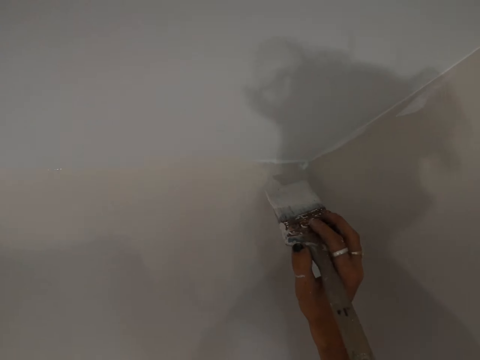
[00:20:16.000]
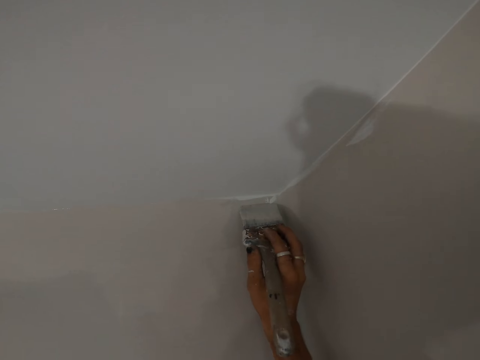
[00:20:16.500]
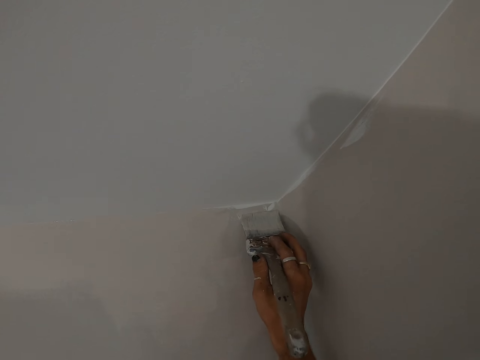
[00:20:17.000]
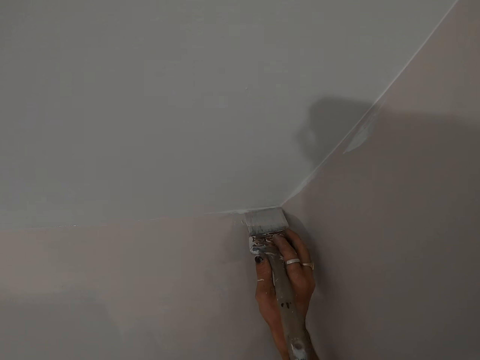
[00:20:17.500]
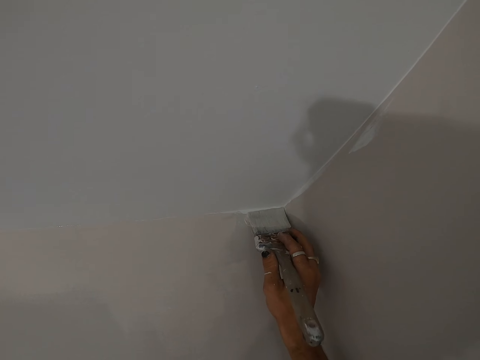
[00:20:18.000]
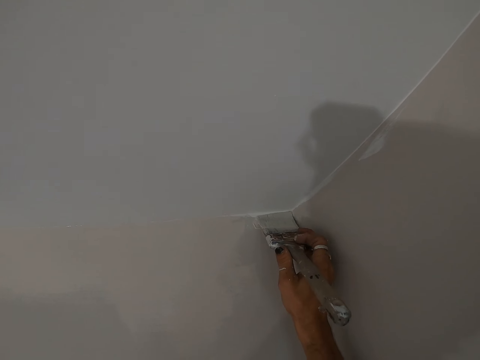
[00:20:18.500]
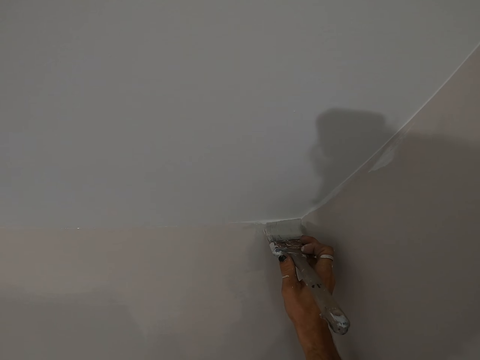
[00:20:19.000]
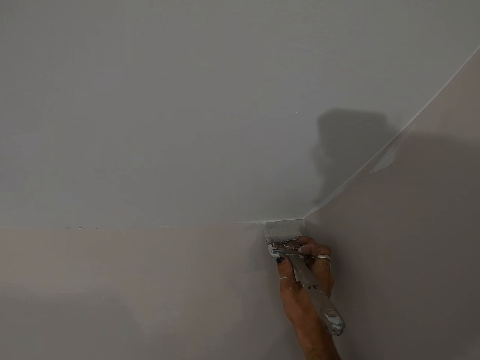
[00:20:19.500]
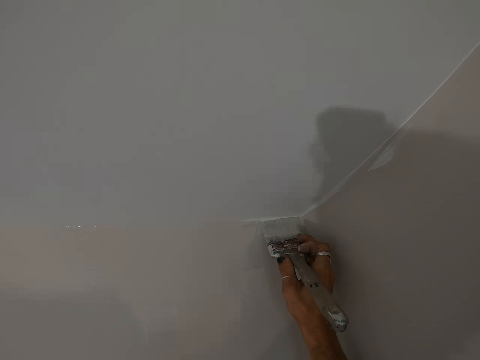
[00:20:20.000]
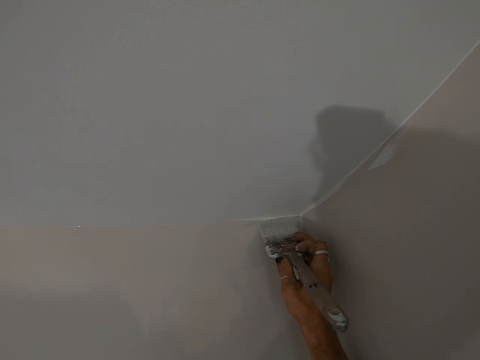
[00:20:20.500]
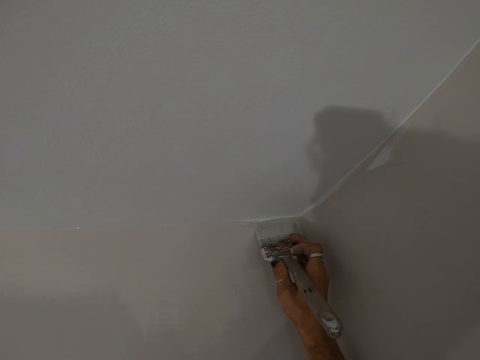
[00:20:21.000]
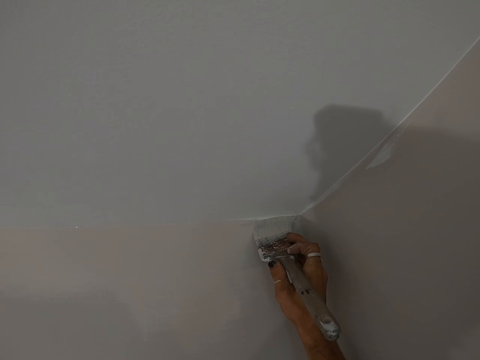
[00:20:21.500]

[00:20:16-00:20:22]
The camera wearer paints the wall with the paint brush.

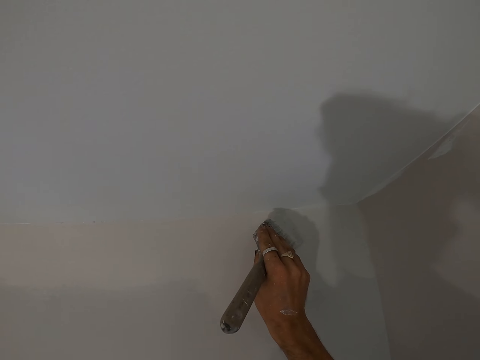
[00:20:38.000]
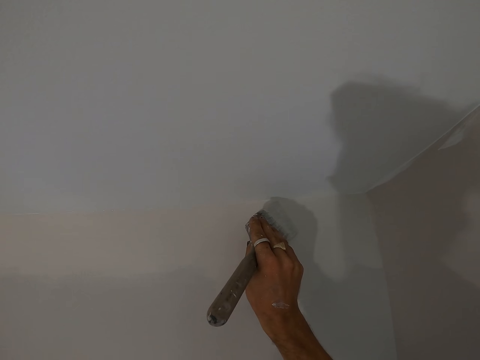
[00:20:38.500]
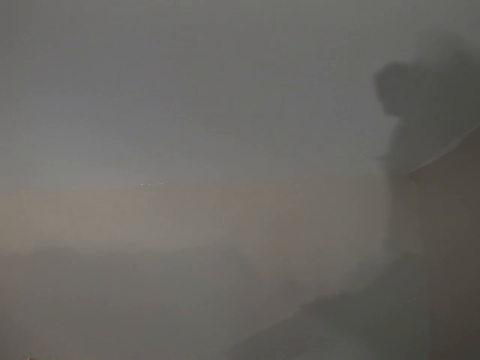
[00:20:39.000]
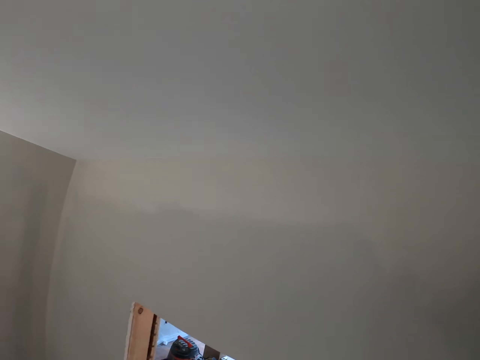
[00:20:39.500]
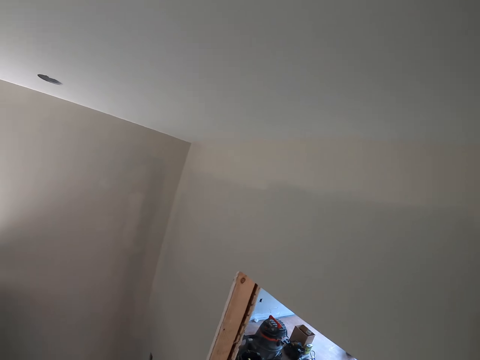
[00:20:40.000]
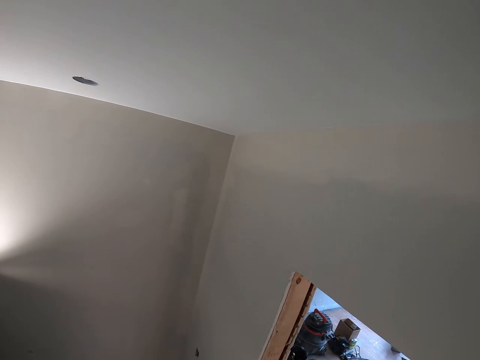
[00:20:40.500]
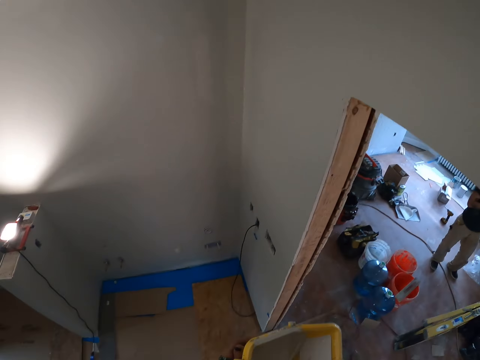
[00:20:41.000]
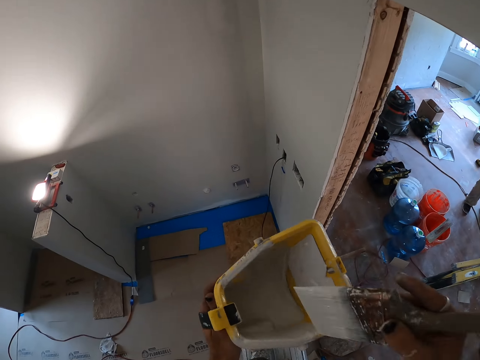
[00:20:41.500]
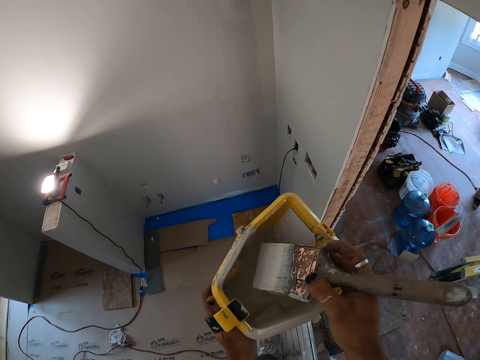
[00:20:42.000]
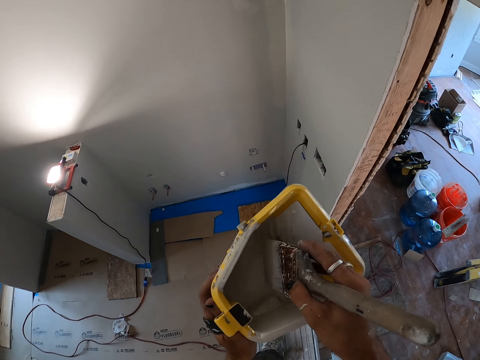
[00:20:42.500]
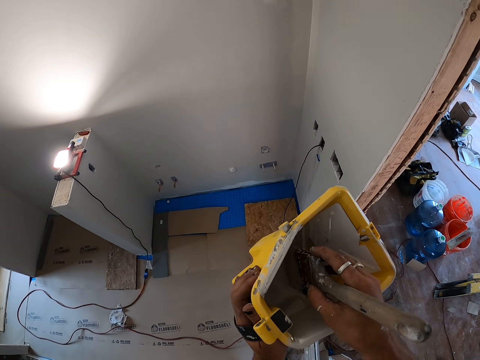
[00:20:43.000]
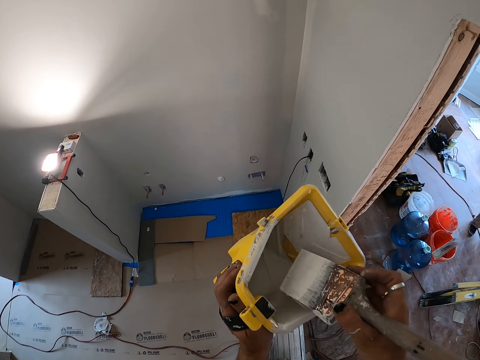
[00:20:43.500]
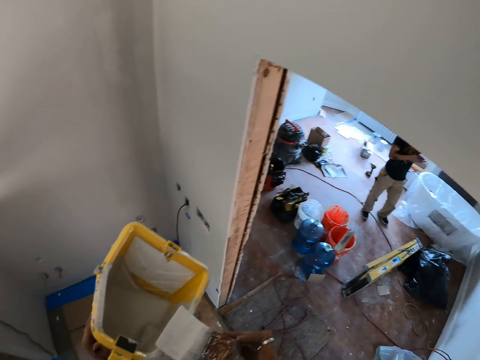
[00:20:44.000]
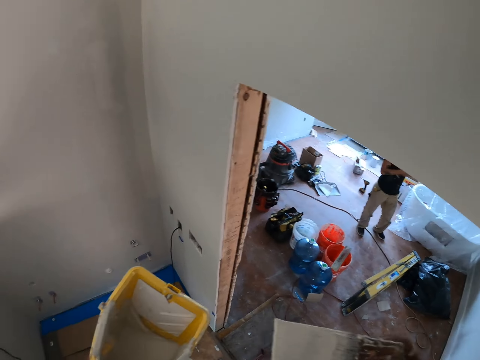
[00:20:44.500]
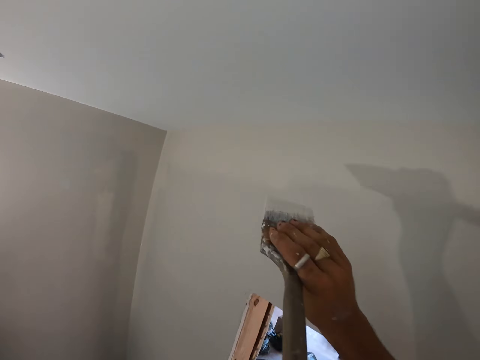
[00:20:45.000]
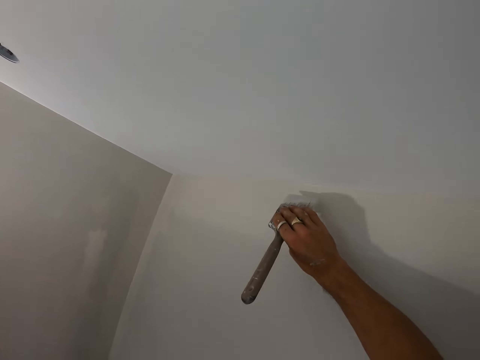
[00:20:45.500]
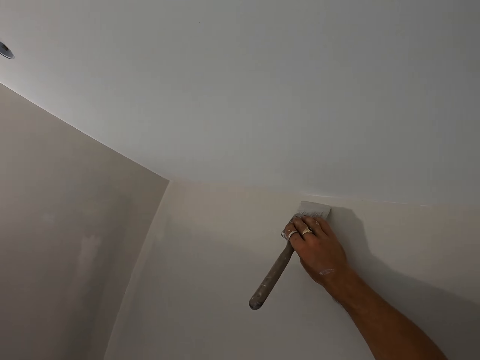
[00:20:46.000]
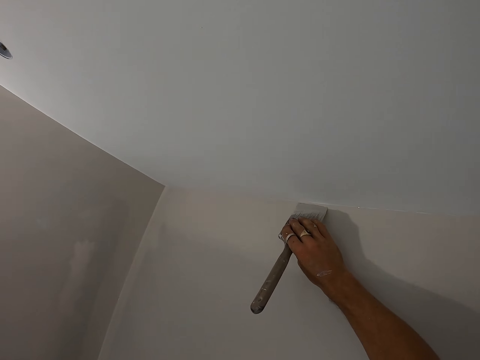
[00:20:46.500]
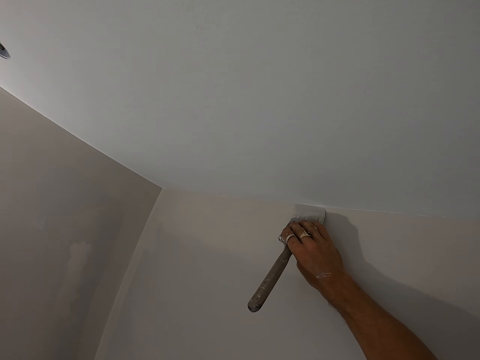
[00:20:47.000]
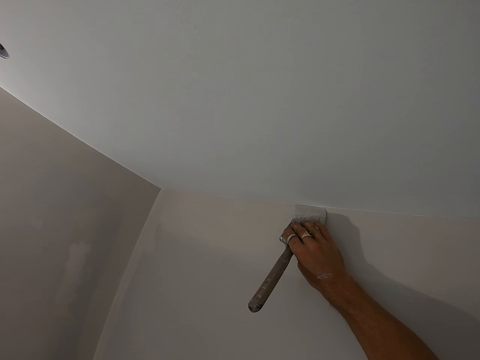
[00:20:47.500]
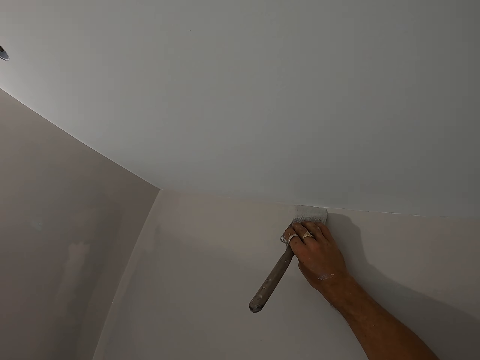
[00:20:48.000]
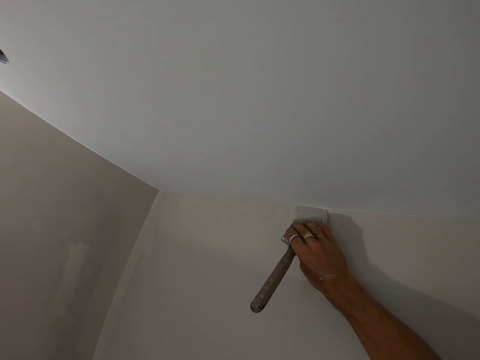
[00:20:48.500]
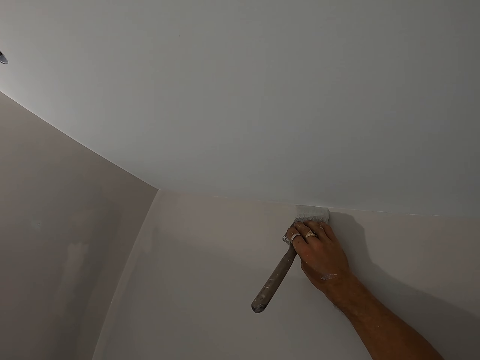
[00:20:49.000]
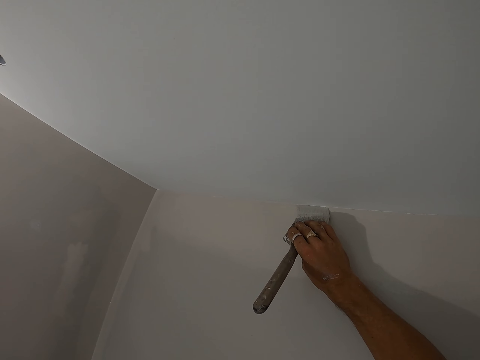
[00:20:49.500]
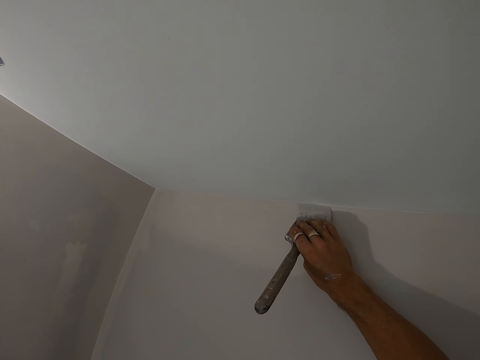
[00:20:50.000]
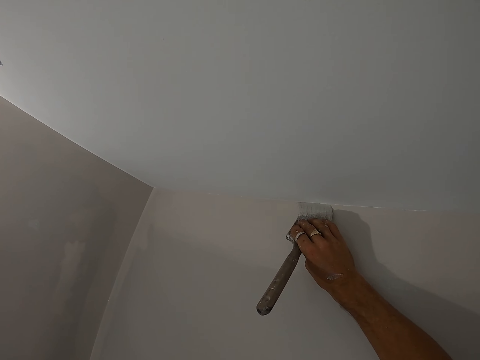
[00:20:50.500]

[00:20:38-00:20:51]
The camera wearer turns around the room. They dip the paint brush in the paint bucket. They wipe the excess paint in the bucket. They paint the wall with the paint brush.

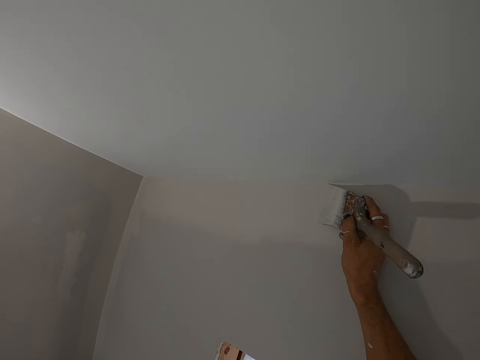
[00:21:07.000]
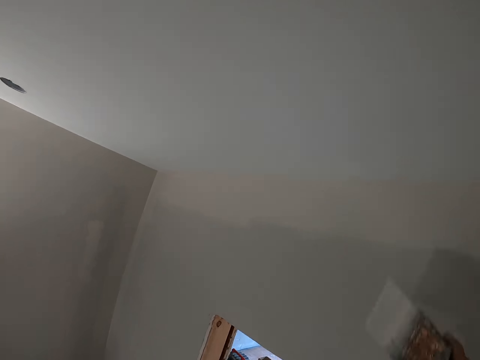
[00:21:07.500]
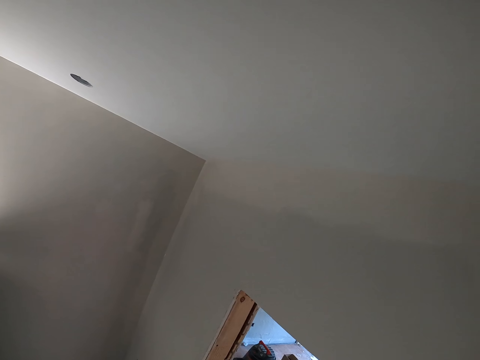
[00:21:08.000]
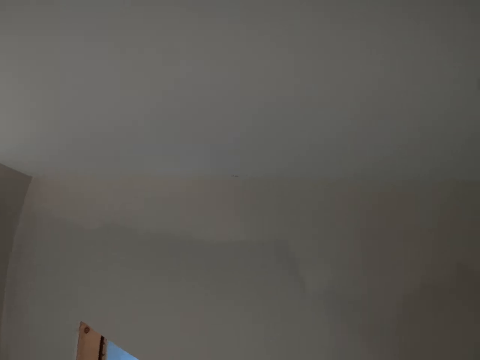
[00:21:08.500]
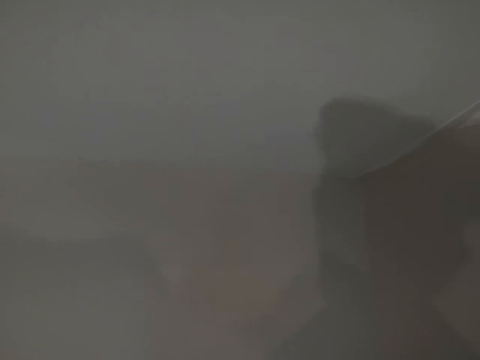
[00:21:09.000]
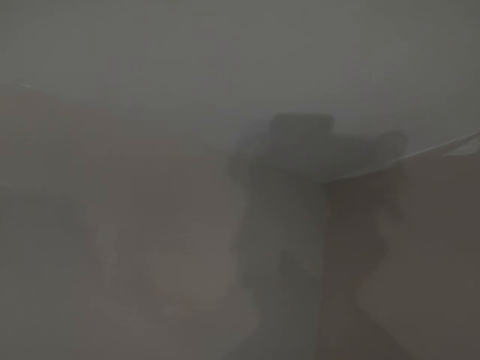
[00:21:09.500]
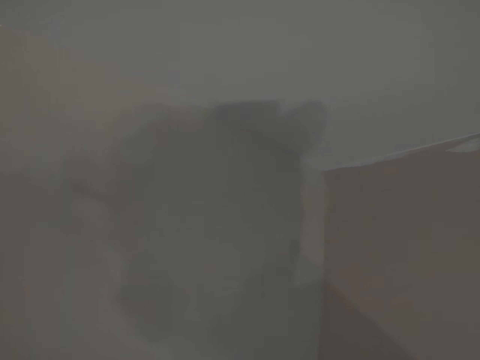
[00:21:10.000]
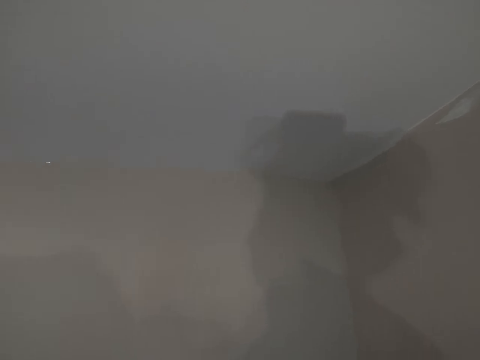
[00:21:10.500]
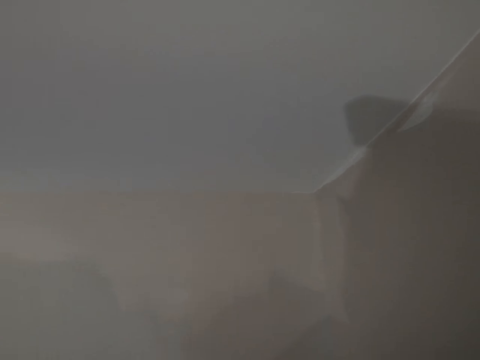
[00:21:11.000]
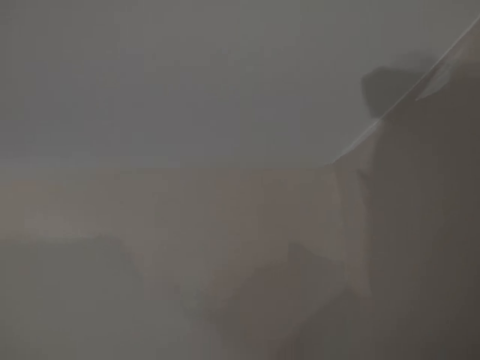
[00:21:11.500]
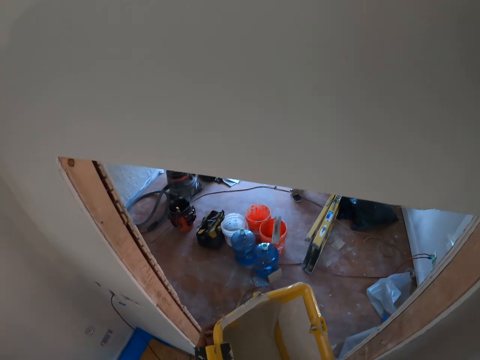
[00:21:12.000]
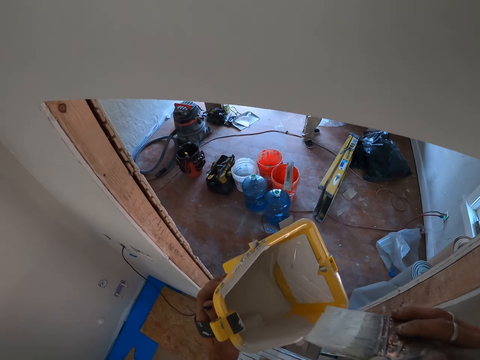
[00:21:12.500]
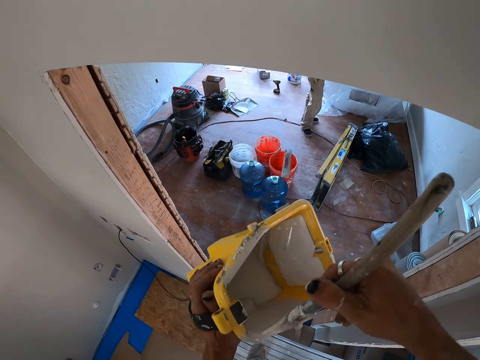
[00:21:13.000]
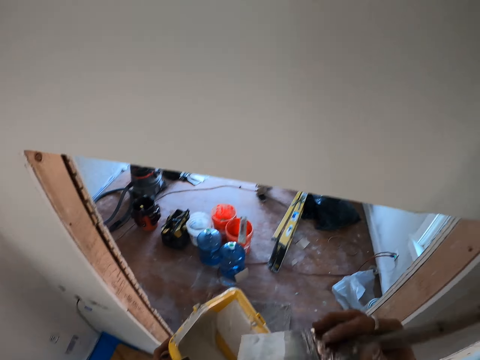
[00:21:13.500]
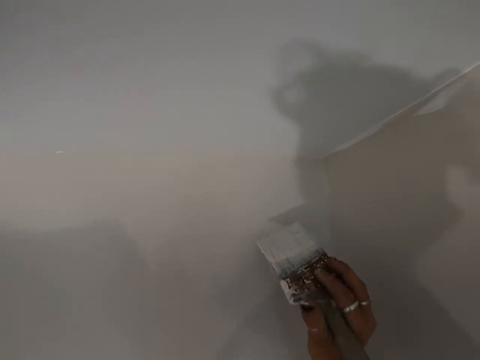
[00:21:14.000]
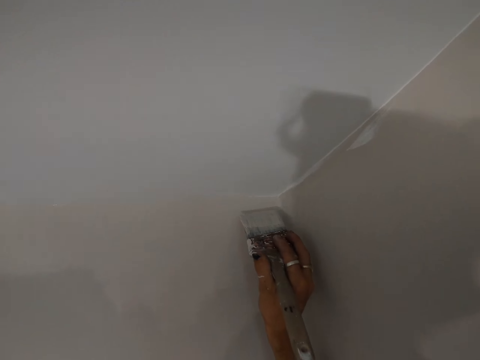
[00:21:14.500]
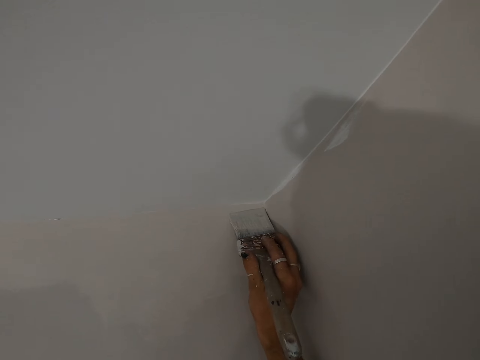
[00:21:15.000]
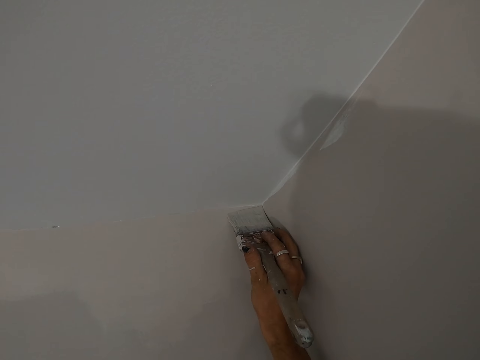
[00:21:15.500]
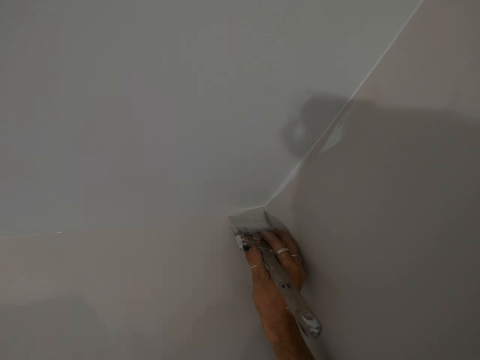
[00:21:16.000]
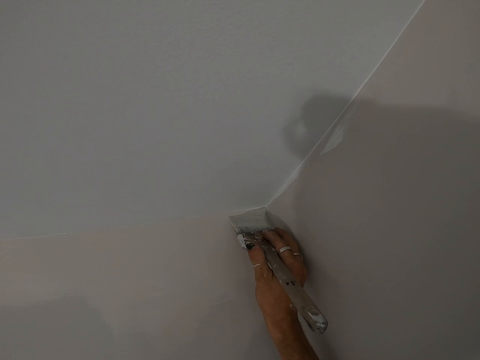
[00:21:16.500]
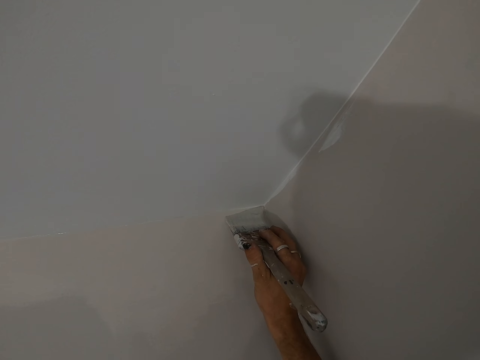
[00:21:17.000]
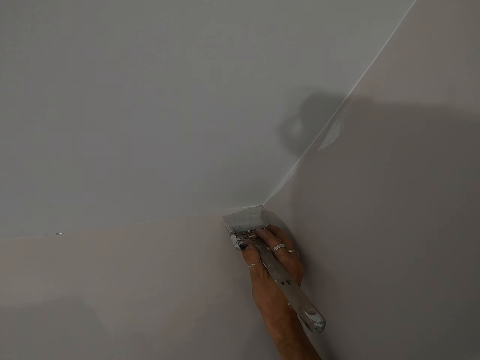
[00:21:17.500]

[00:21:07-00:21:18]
The camera wearer dips the paint brush in the paint bucket. They turn around the room. They dip the brush in the paint bucket. They paint the wall with the paint brush.
